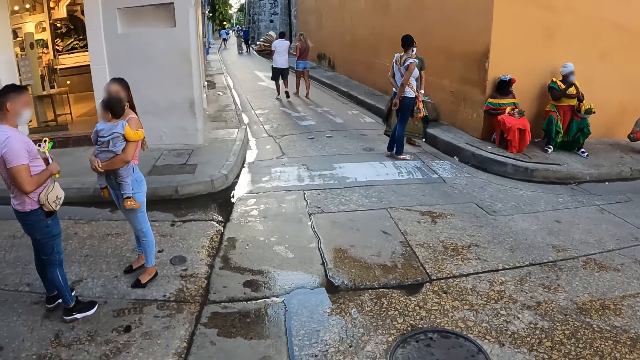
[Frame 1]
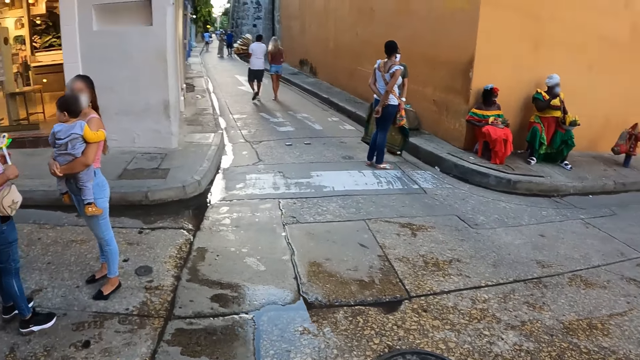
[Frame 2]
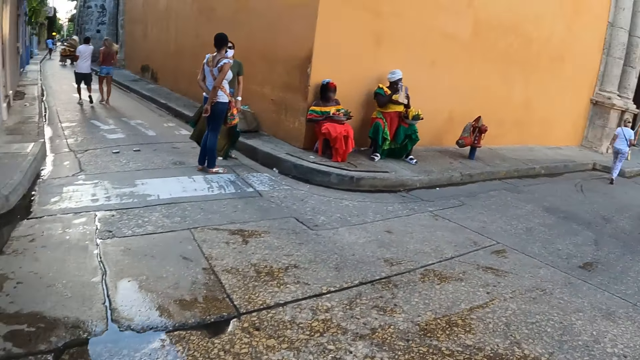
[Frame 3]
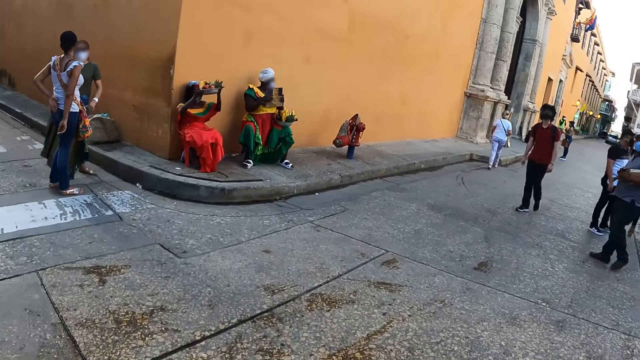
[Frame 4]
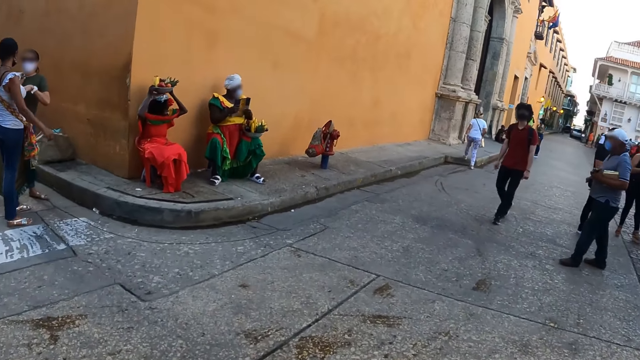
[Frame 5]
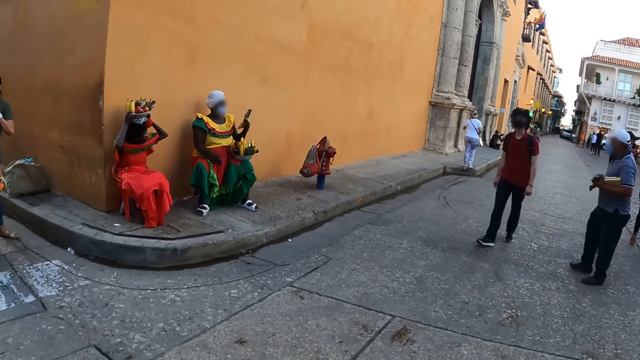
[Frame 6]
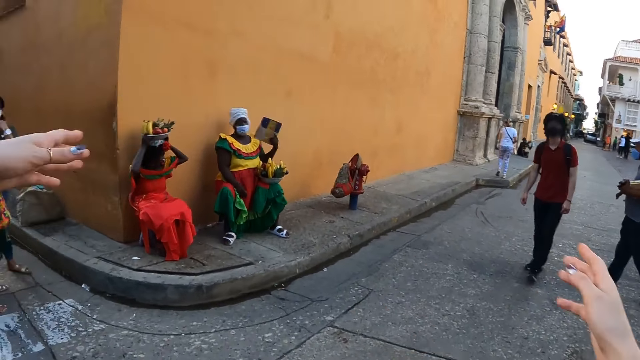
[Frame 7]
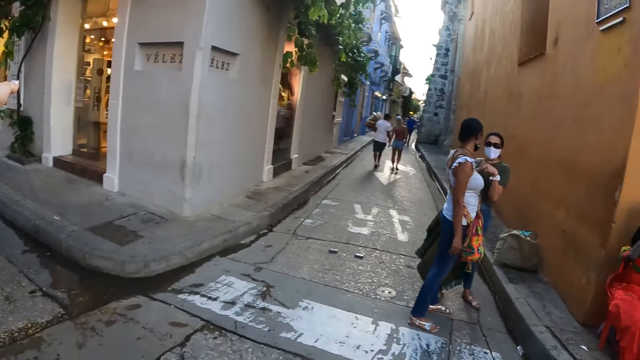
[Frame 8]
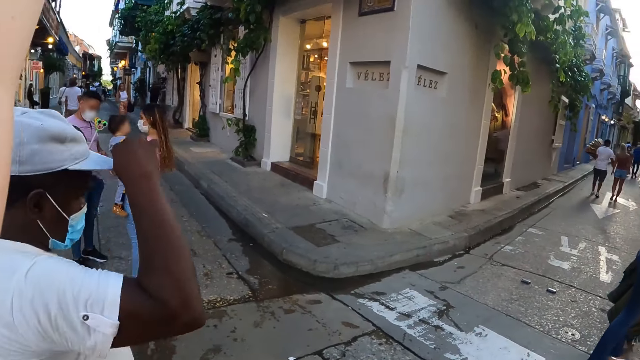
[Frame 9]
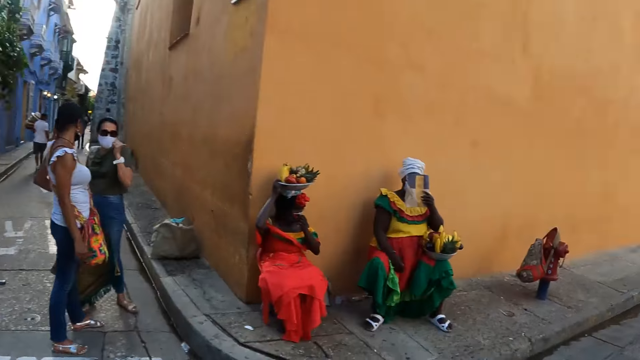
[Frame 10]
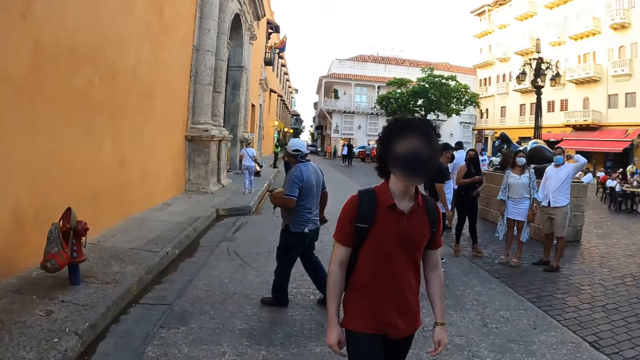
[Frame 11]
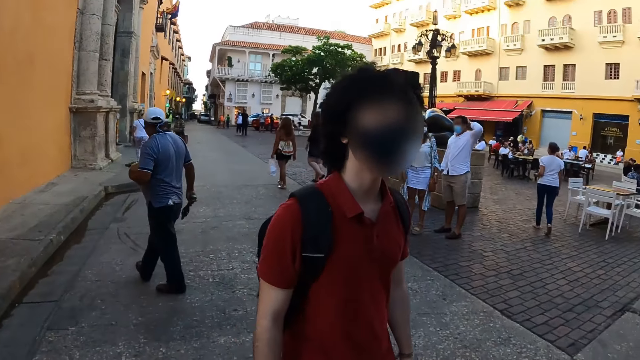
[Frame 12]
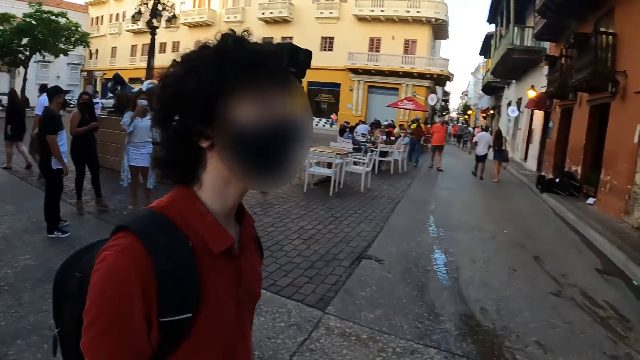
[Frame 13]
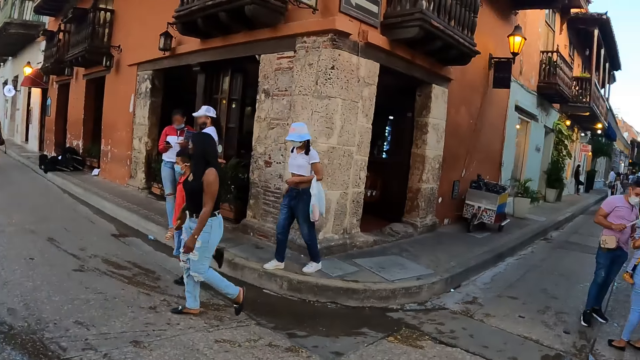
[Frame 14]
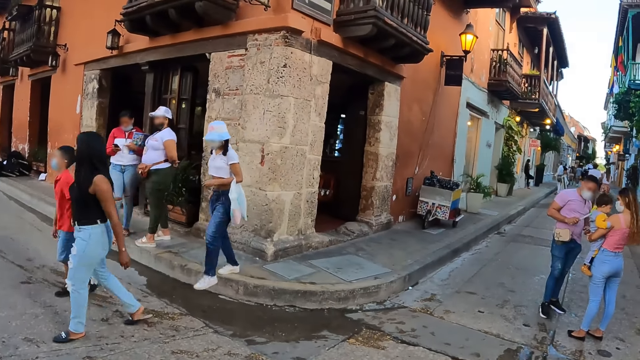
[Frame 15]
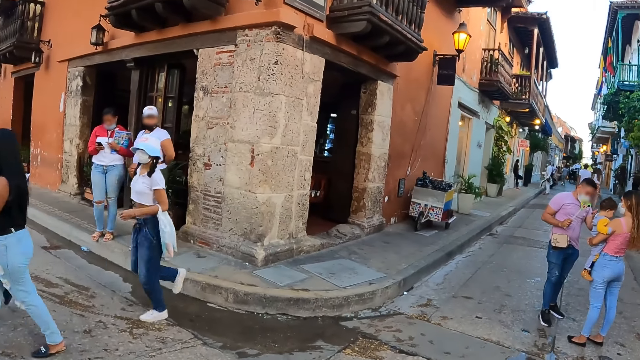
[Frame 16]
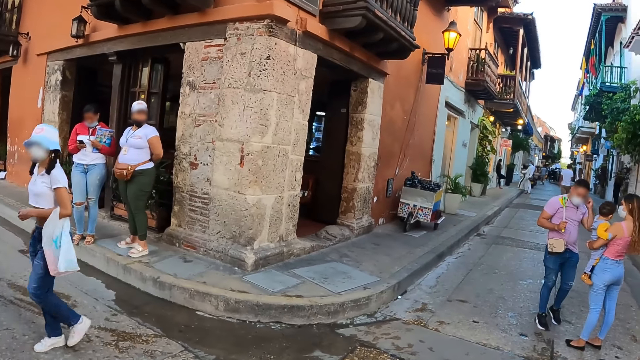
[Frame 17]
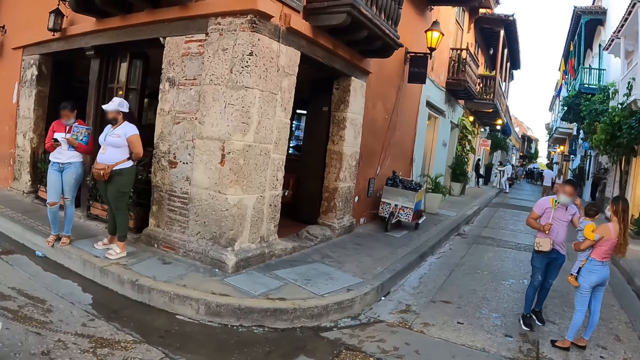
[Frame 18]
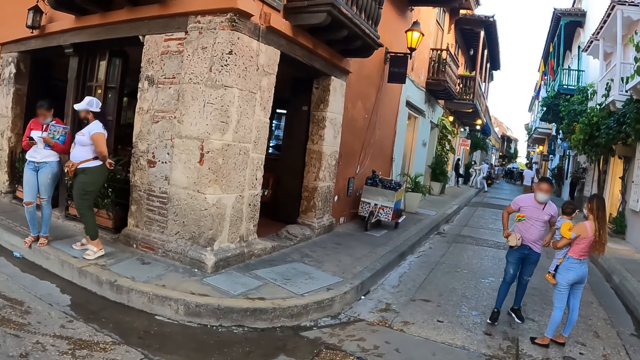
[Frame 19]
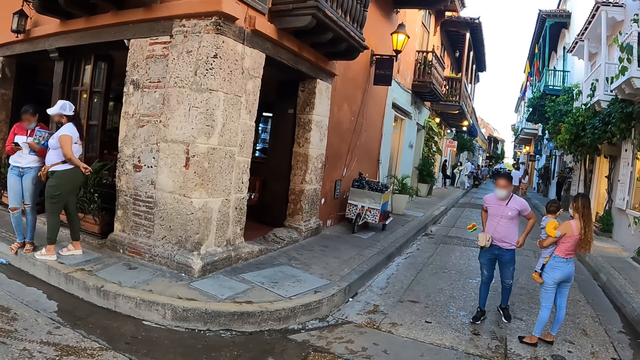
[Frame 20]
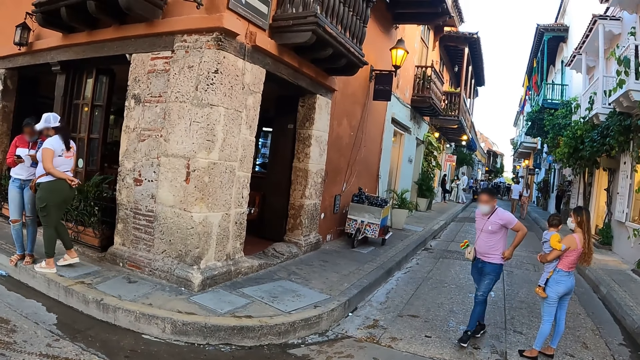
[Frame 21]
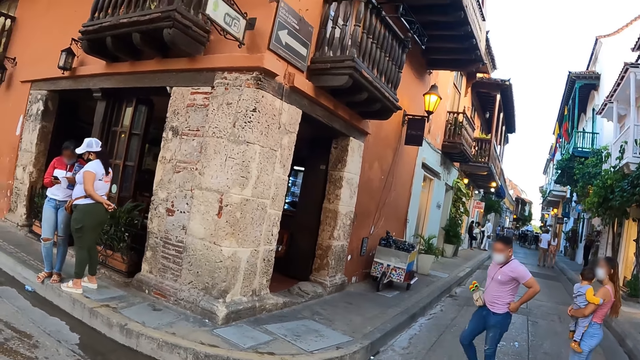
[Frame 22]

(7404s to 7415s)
The camera wearer walks around. They look around.

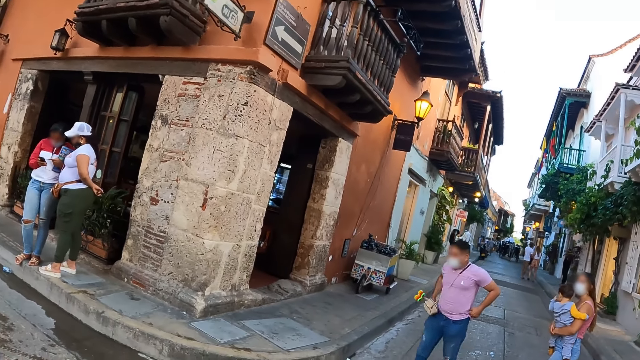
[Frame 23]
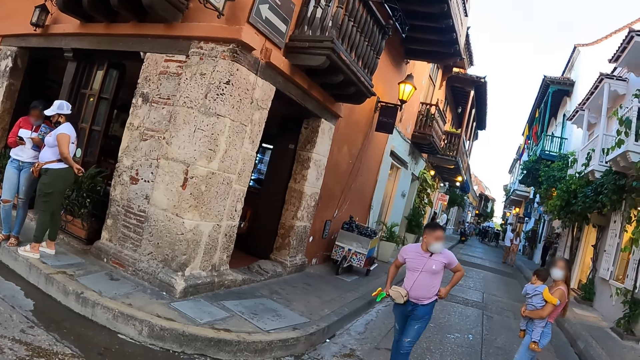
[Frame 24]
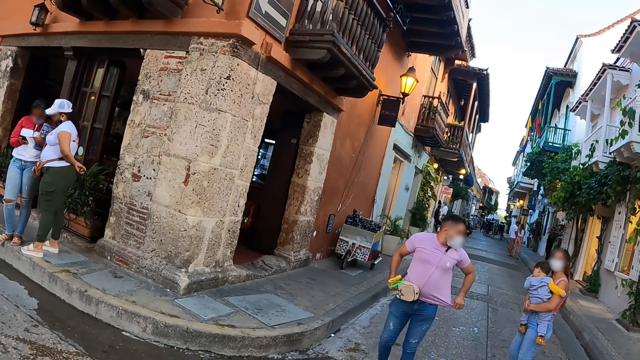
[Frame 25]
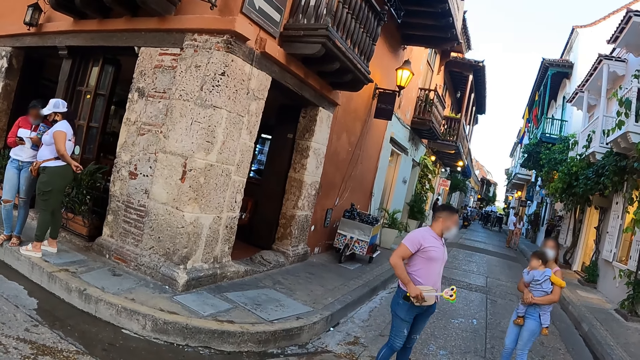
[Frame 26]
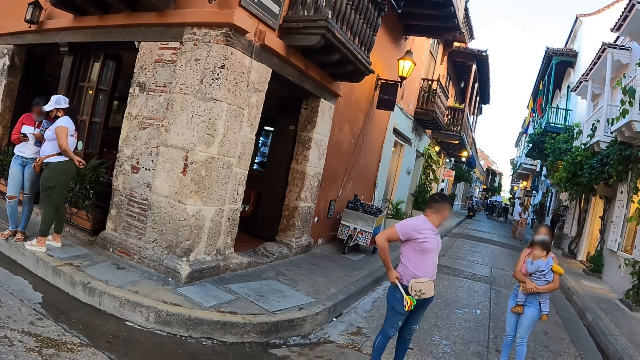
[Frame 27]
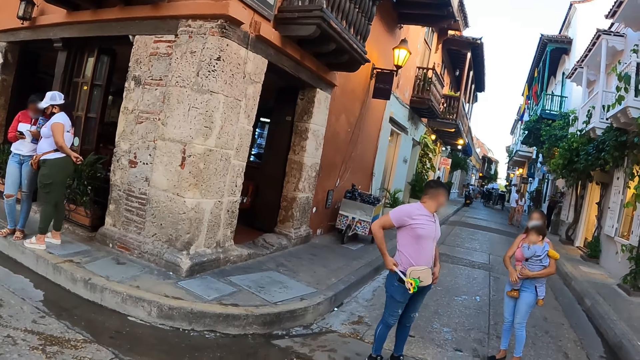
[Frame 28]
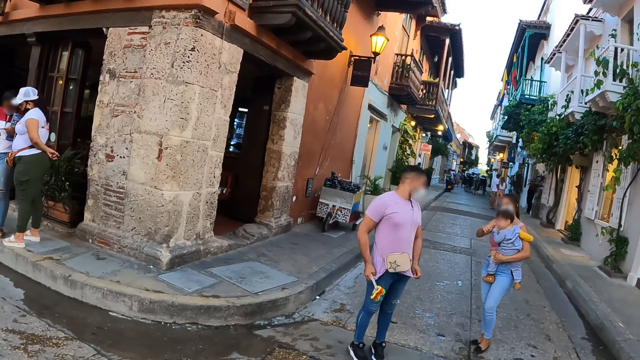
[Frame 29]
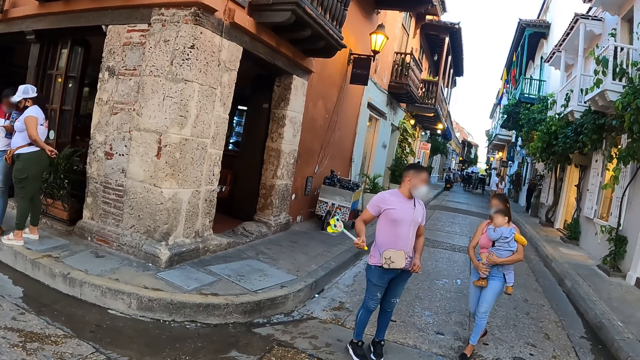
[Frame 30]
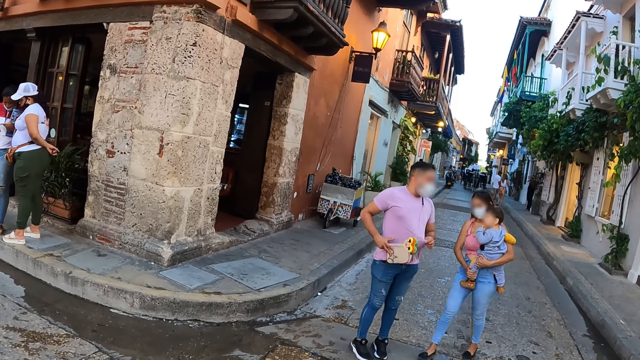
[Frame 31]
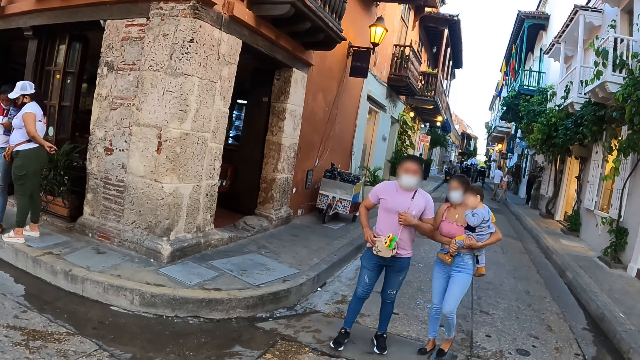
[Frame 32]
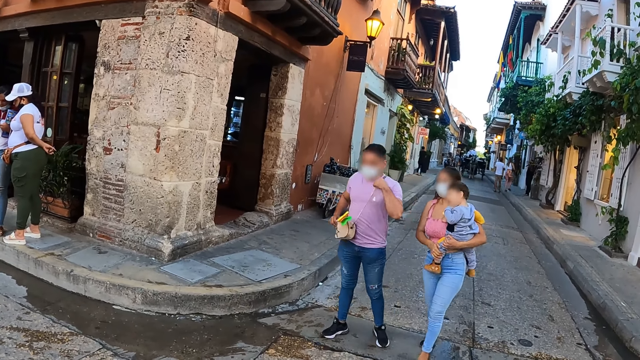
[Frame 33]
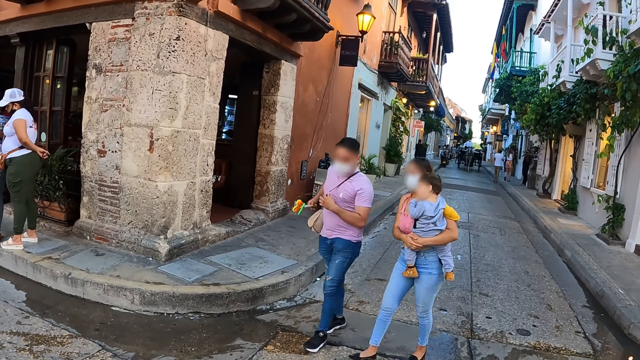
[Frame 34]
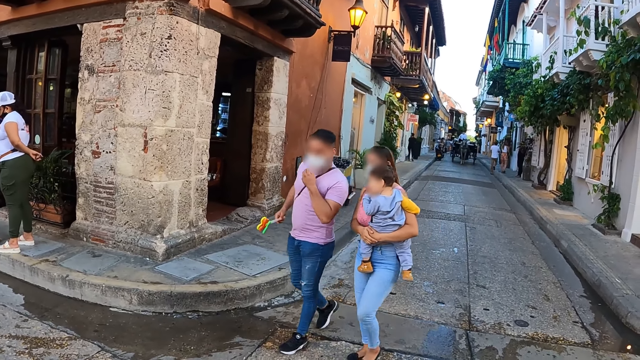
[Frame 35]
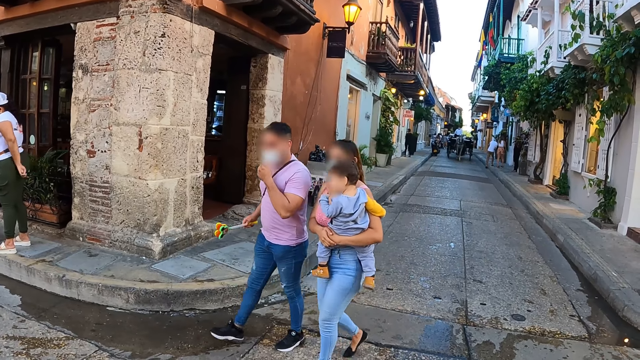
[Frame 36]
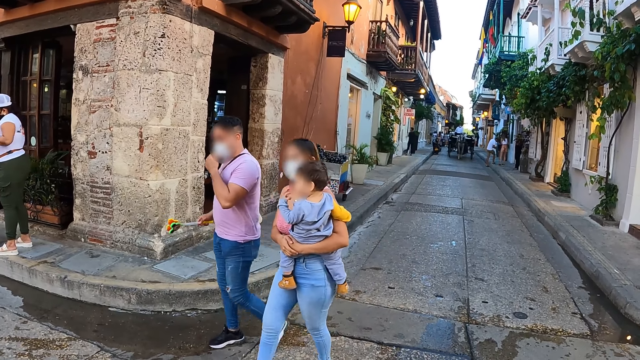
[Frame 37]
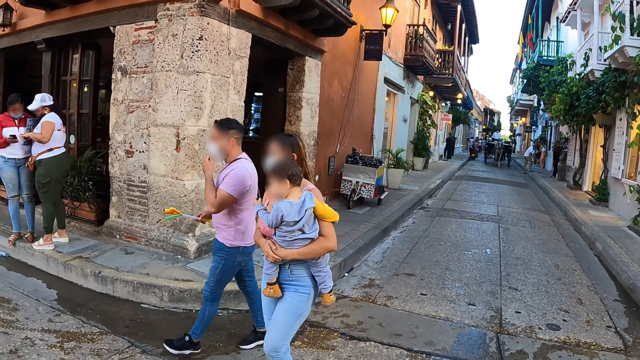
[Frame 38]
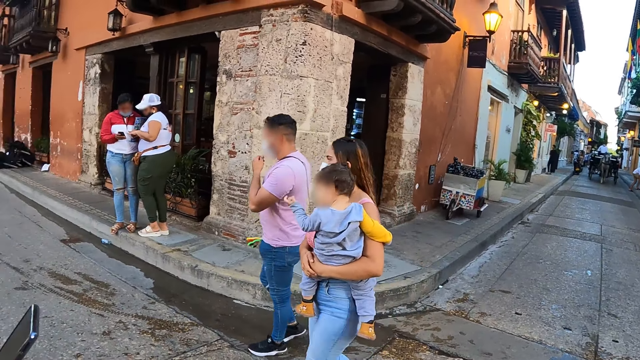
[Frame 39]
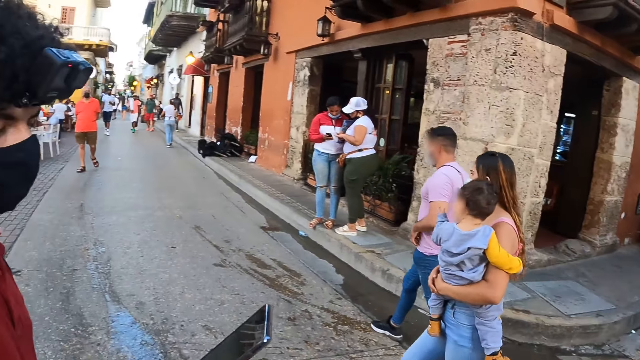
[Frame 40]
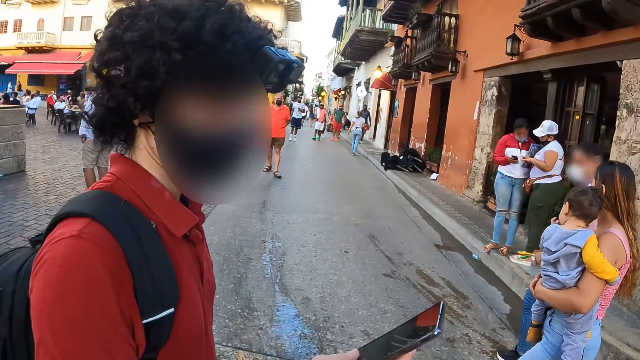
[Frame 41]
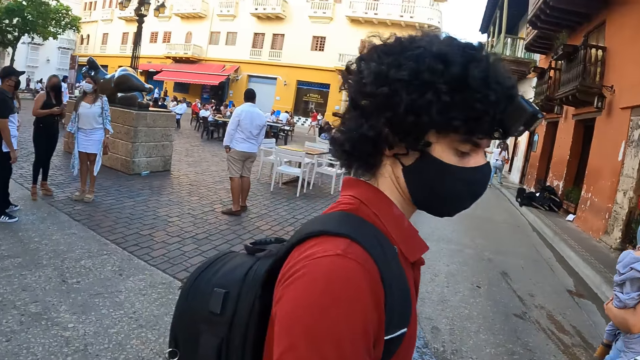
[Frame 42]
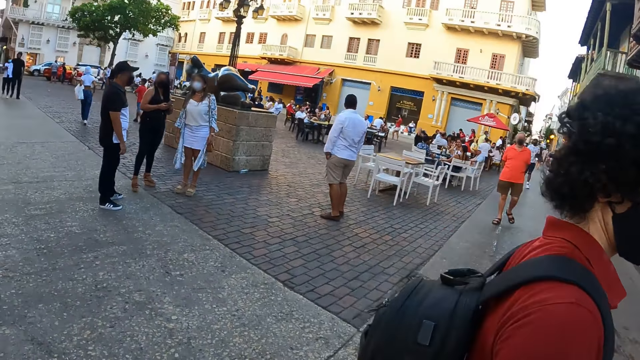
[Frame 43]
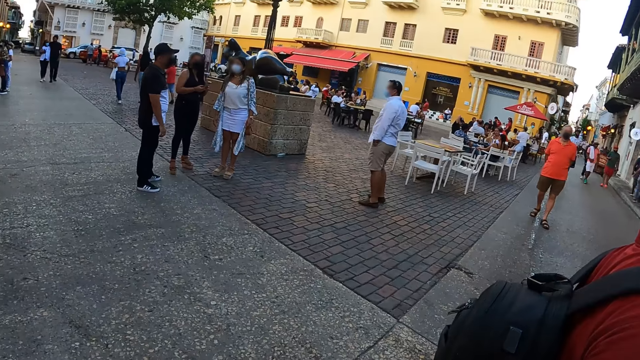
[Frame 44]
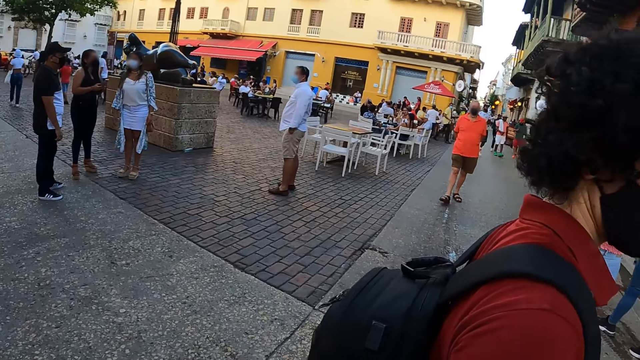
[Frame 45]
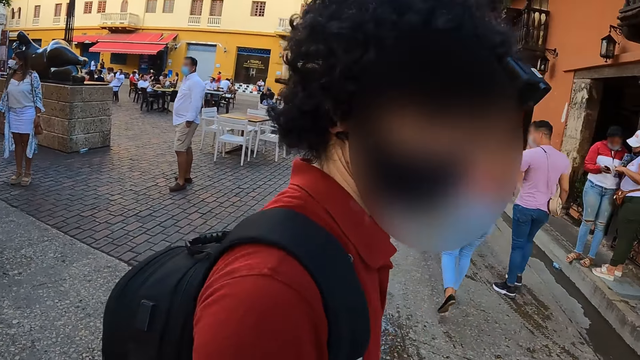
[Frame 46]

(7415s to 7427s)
The camera wearer points at the building. They look around the street.
